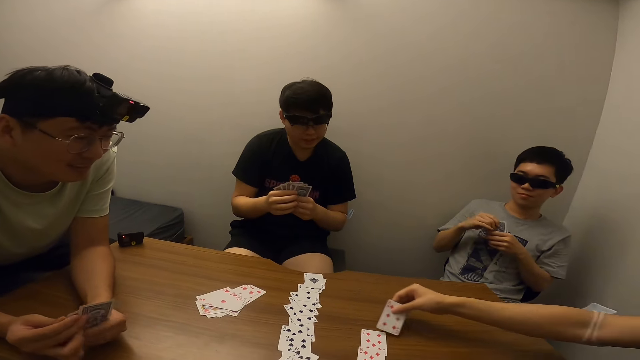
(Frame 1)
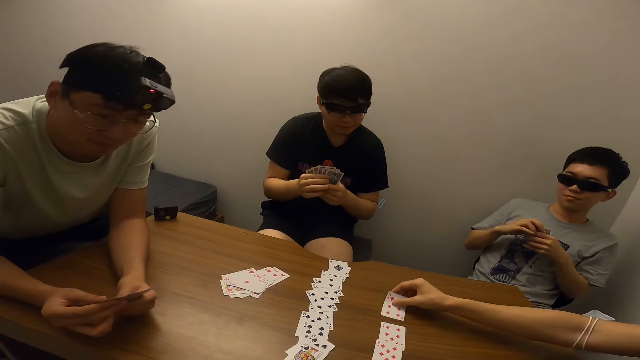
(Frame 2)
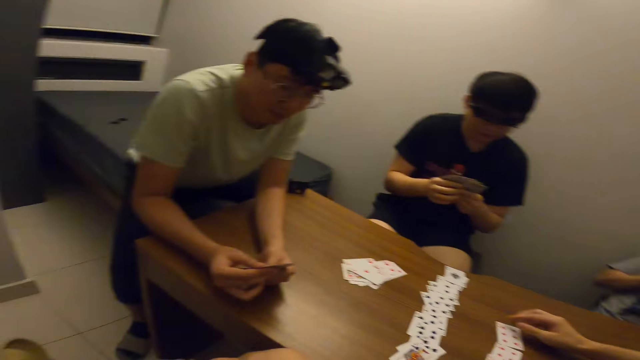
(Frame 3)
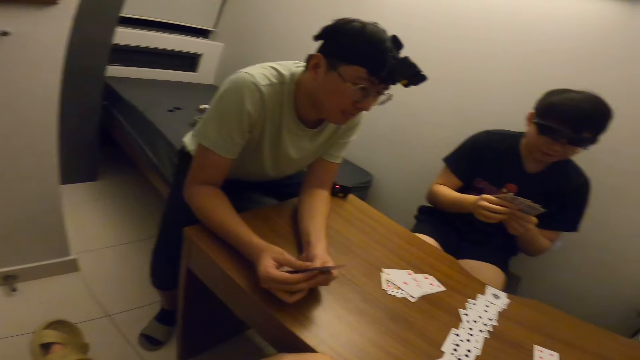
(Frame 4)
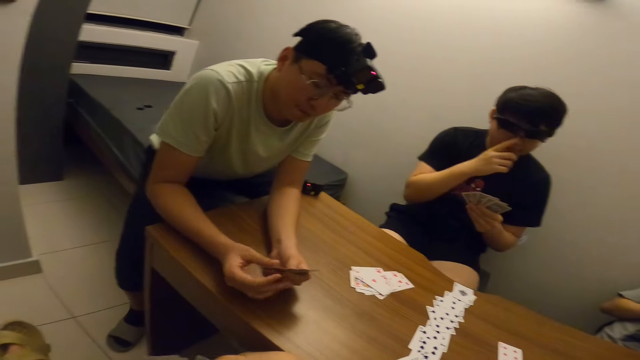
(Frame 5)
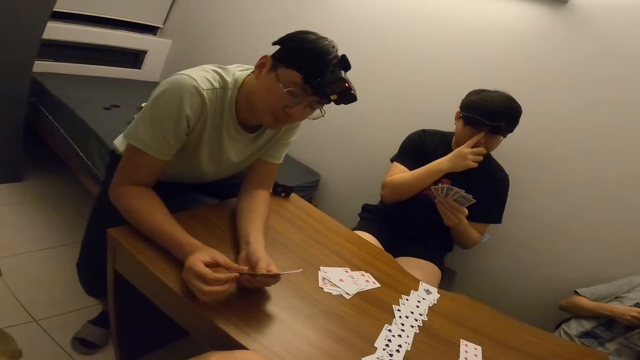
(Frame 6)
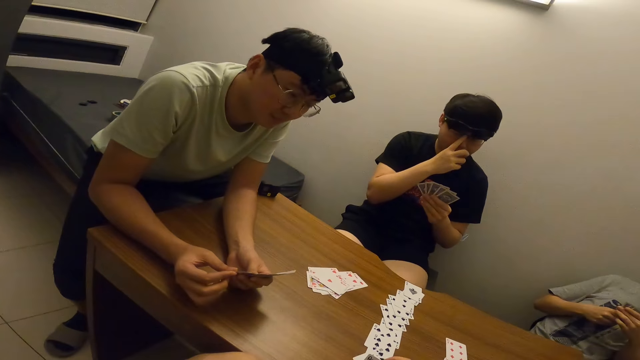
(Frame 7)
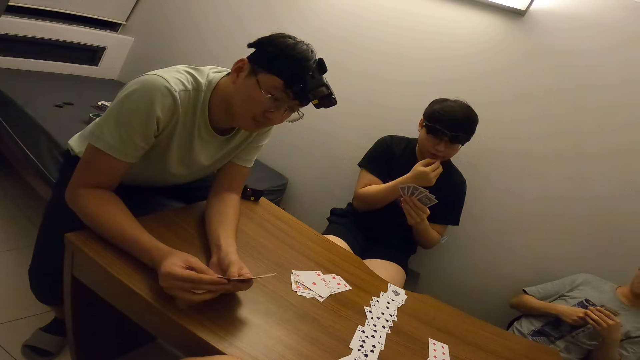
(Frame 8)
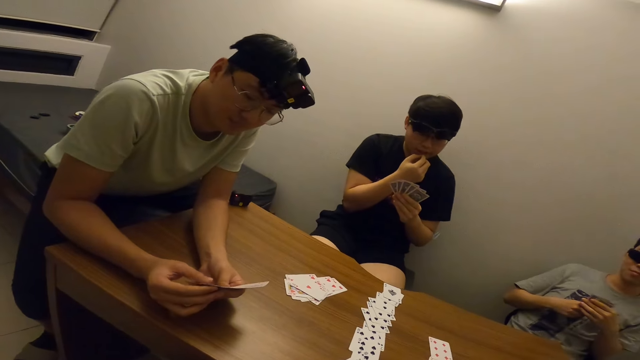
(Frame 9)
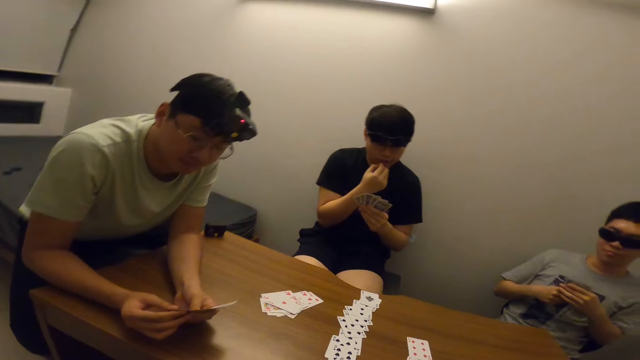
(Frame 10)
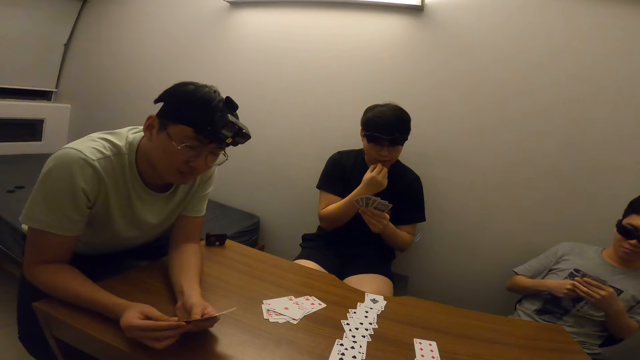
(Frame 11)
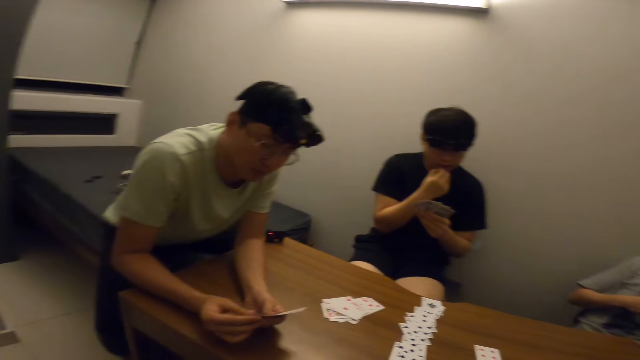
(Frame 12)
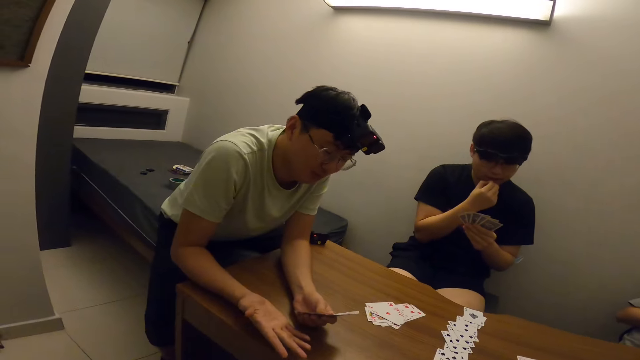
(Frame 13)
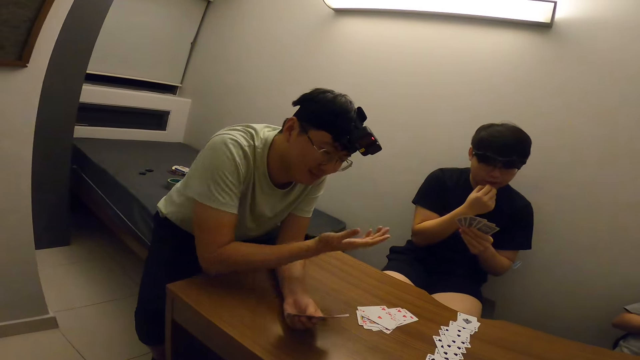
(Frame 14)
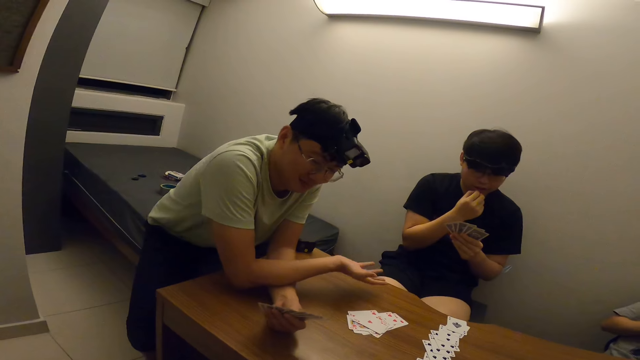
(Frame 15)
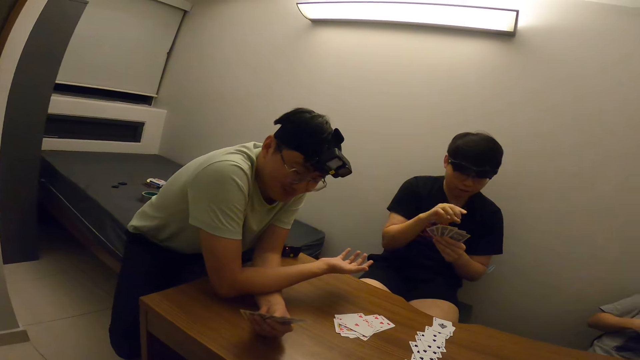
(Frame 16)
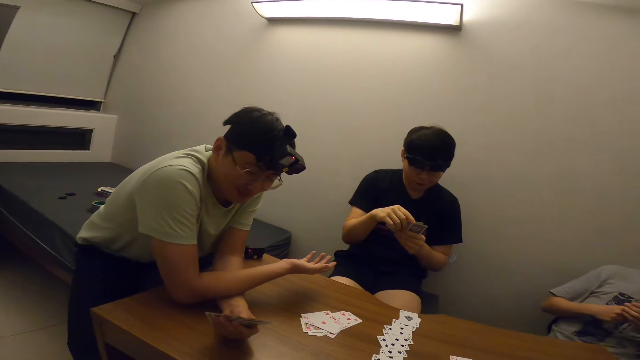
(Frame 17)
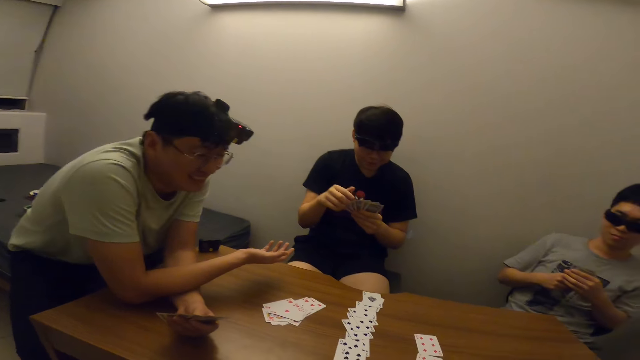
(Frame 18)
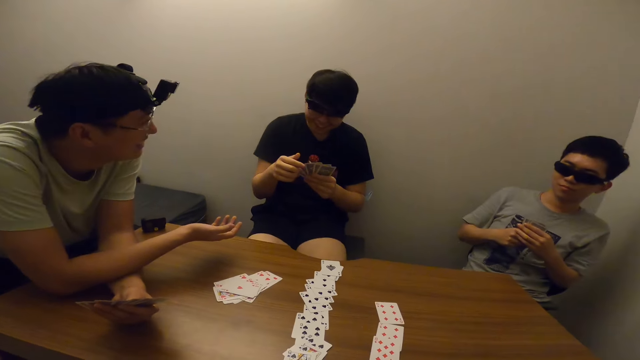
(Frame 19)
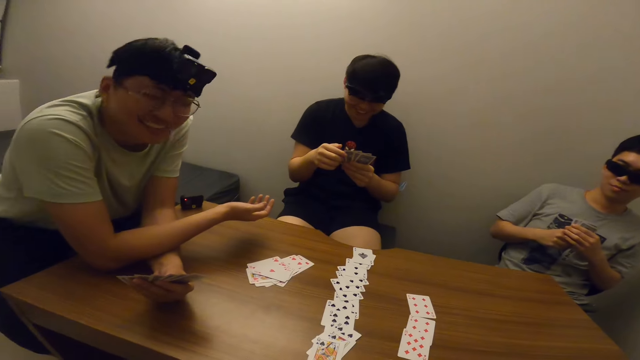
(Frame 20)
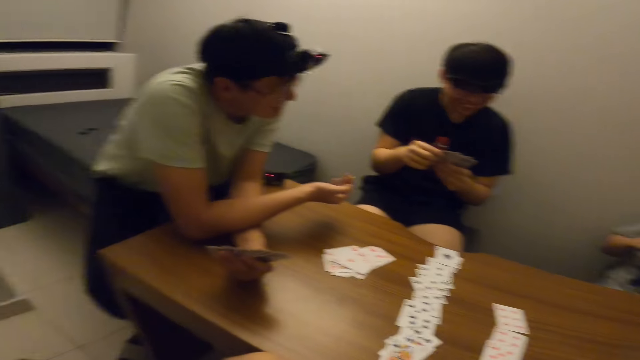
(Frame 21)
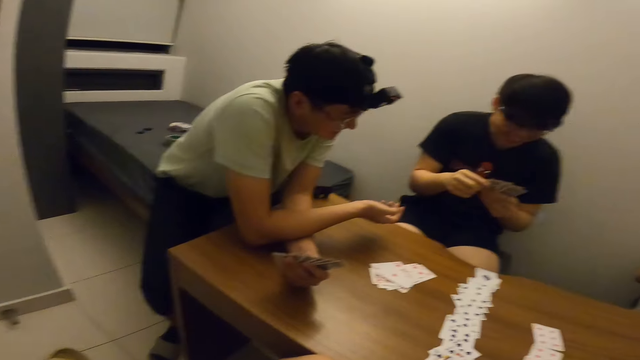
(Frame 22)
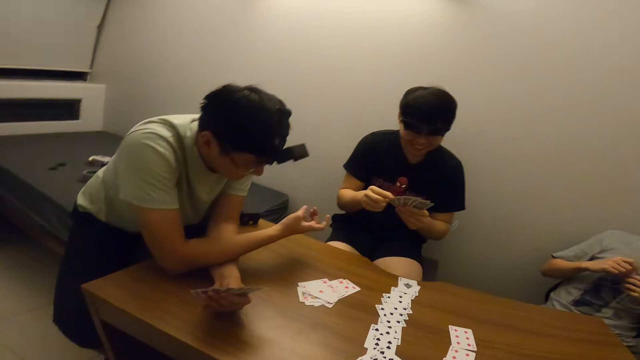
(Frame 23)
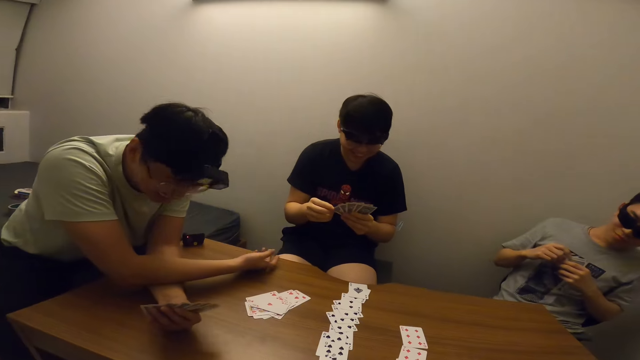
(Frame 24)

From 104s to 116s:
A man places the card in his right hand on the table. Another man touches his face with his right hand. A third man stretches his right hand towards the second man. The second man shakes his head. The third man shakes his head.

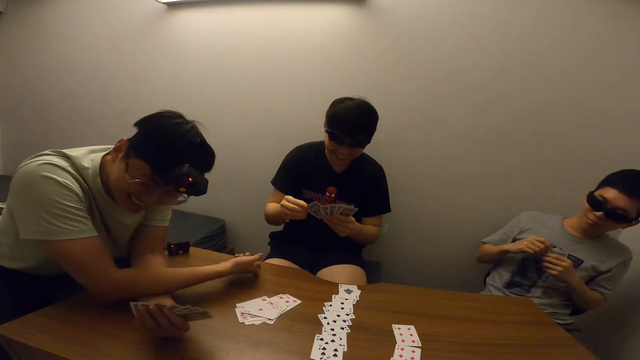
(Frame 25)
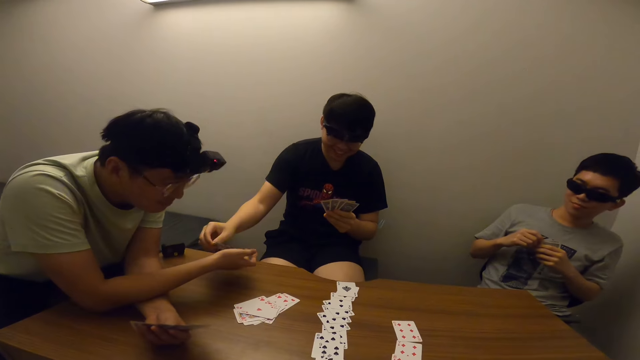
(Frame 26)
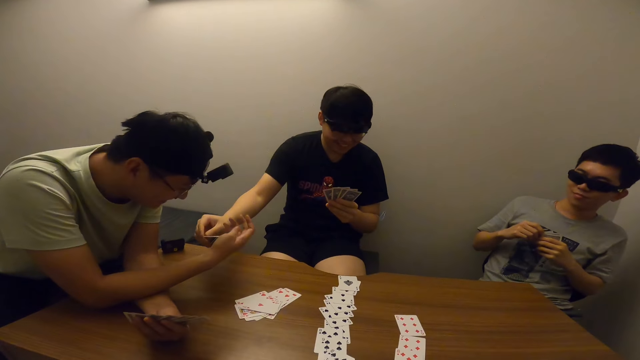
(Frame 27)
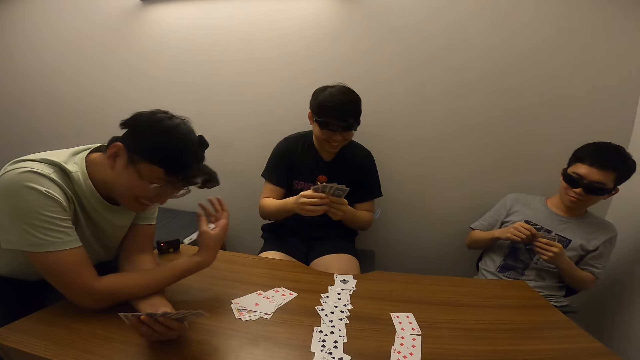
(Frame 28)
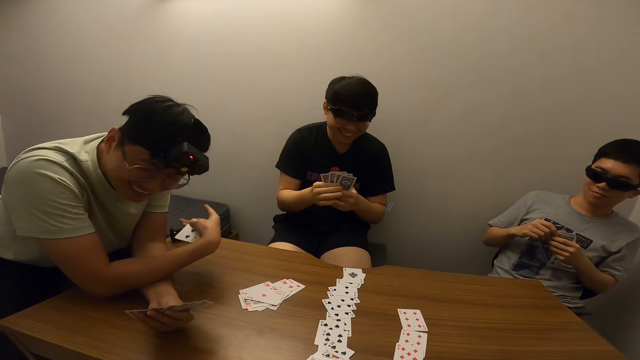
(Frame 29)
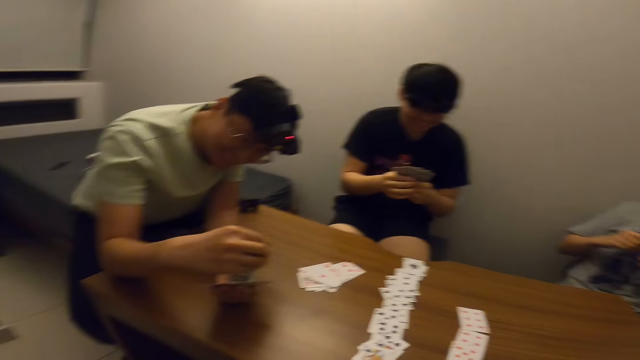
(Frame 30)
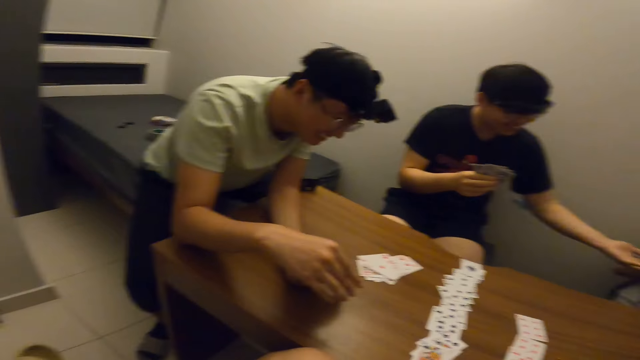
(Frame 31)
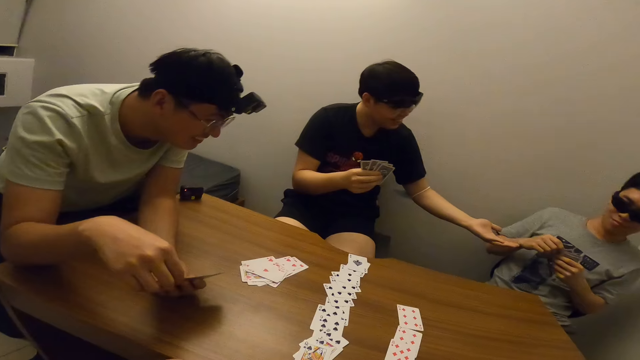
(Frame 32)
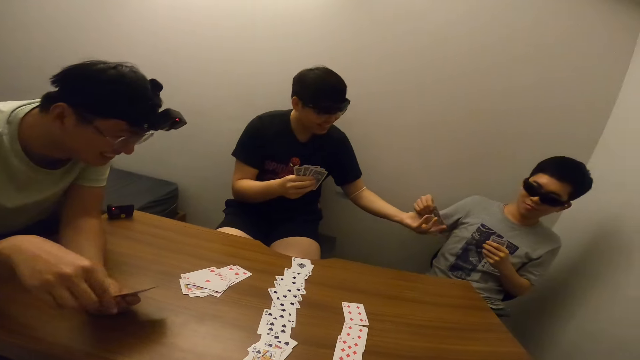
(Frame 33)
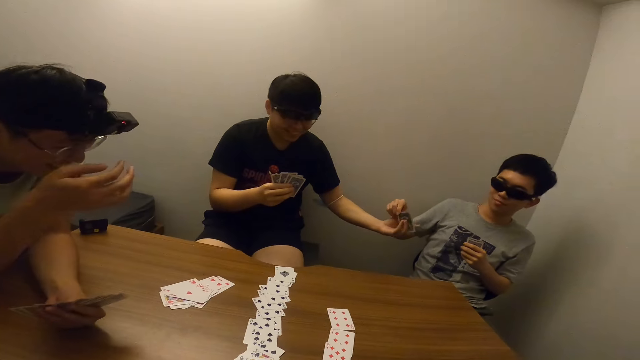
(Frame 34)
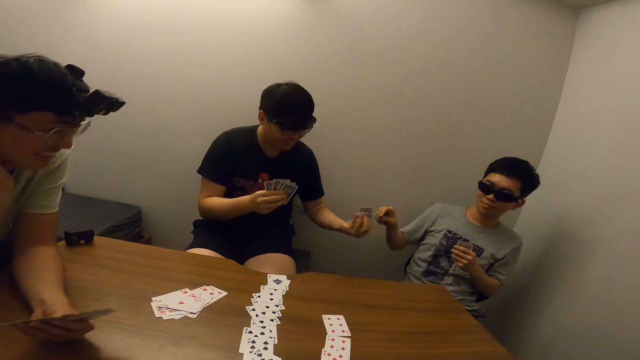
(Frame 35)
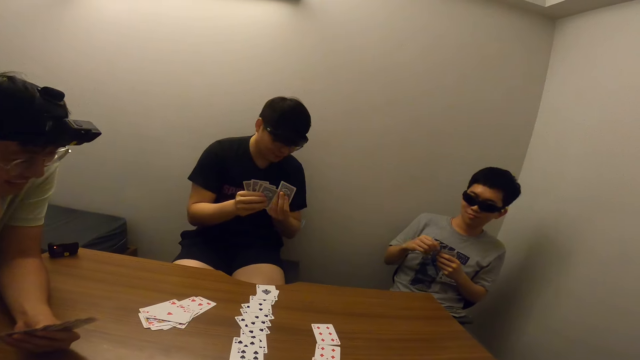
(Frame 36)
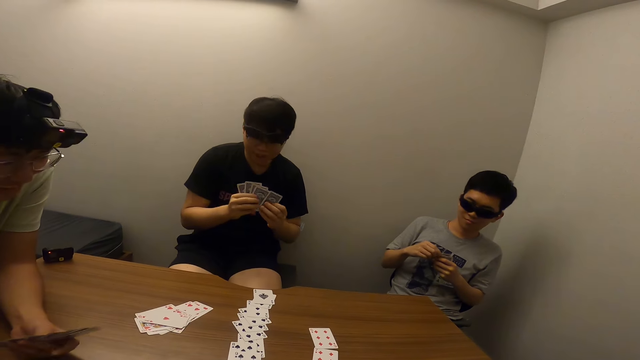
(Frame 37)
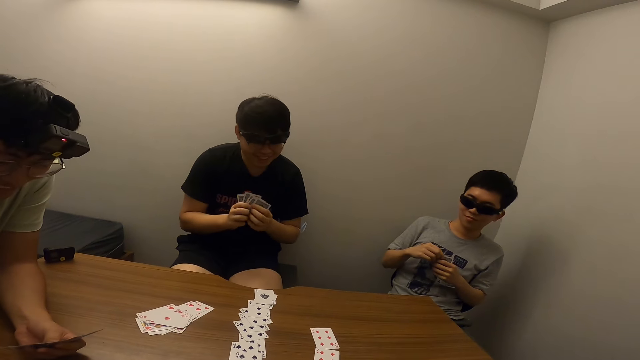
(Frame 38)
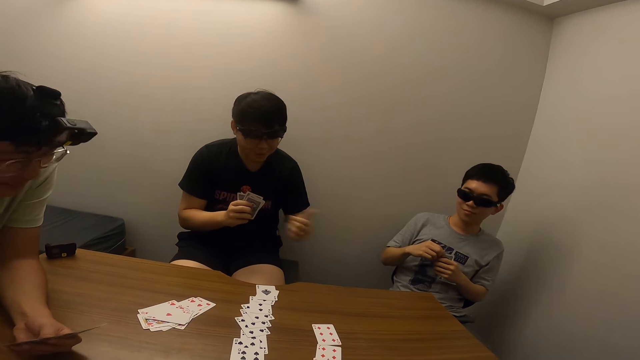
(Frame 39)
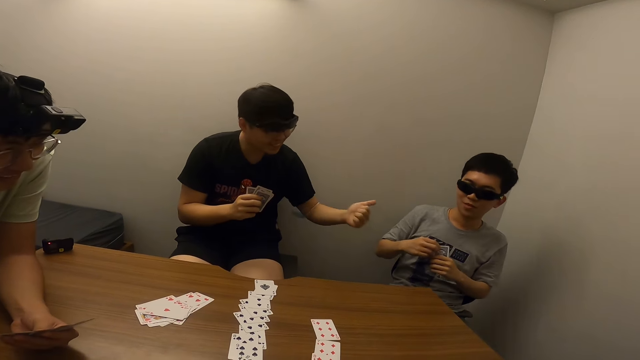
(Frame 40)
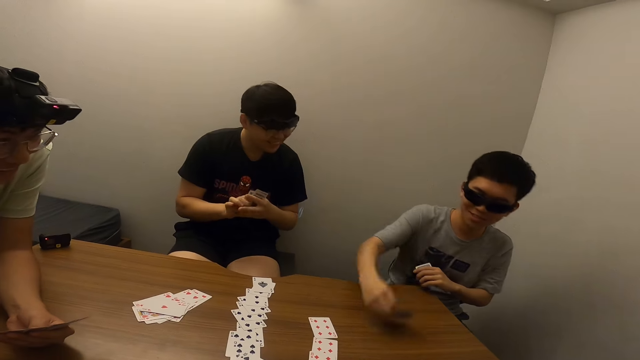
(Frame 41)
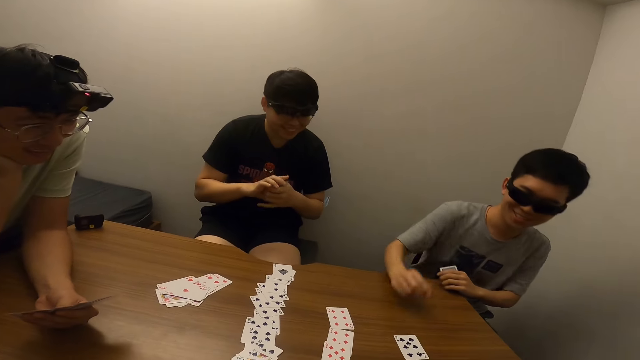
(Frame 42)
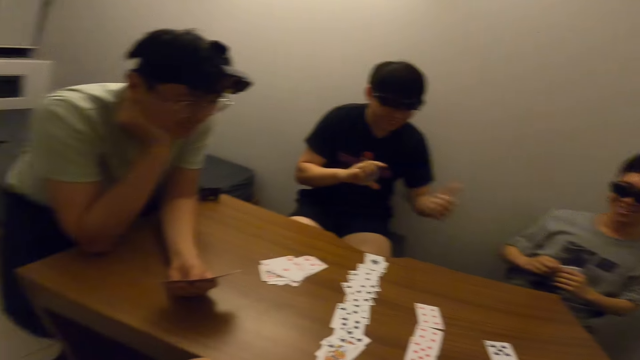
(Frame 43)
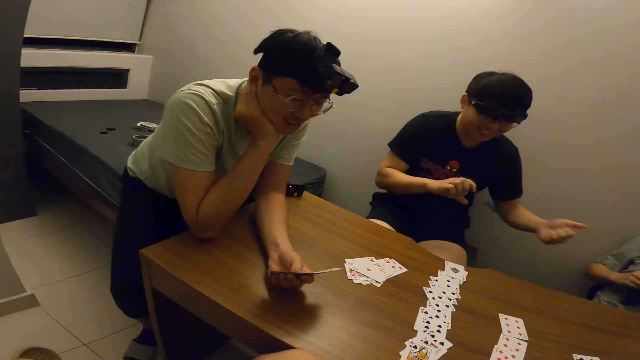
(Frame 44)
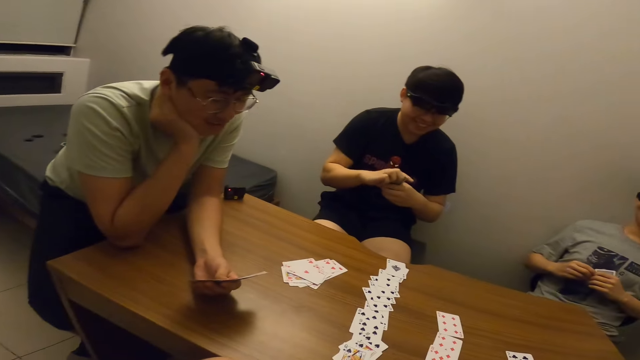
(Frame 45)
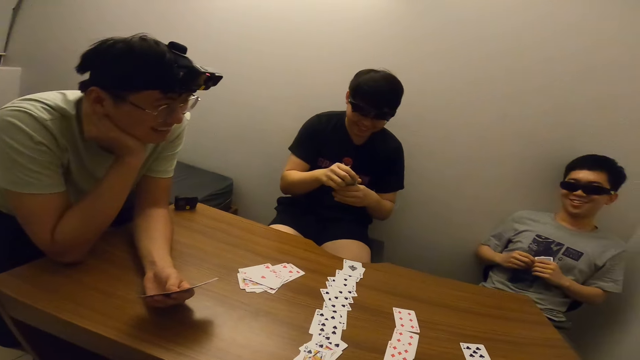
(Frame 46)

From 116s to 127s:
A man passes the card in his right hand to another man. The first man stretches his left hand towards a third man. The third man passes the card in his right hand to the first man. The second man places his right hand on his cheeks. The first man interacts with the third man. The third man places the card in his right hand on the table.
